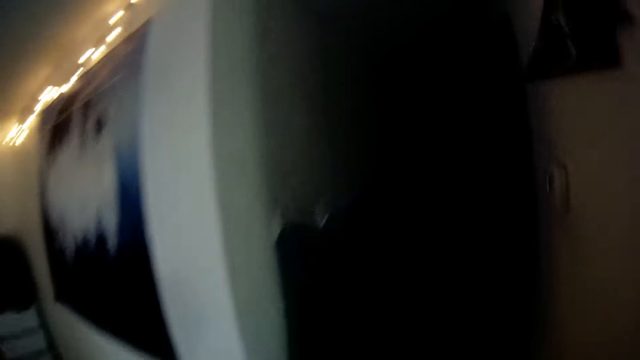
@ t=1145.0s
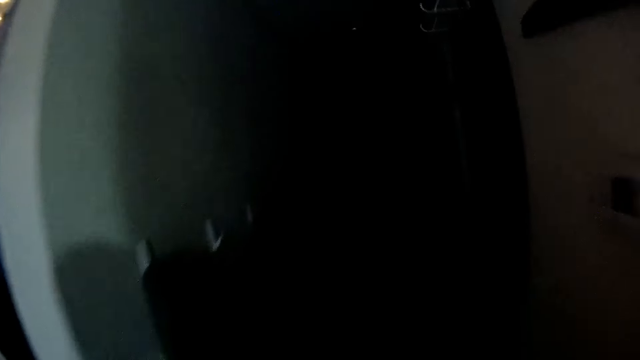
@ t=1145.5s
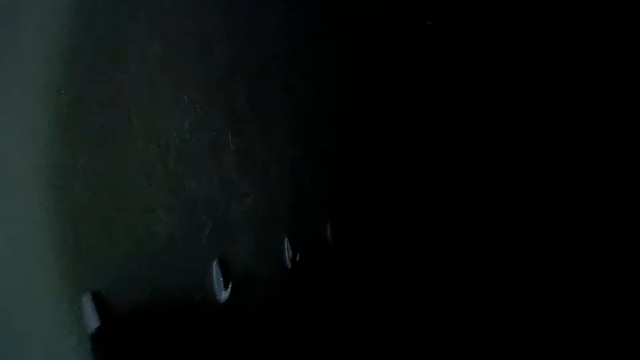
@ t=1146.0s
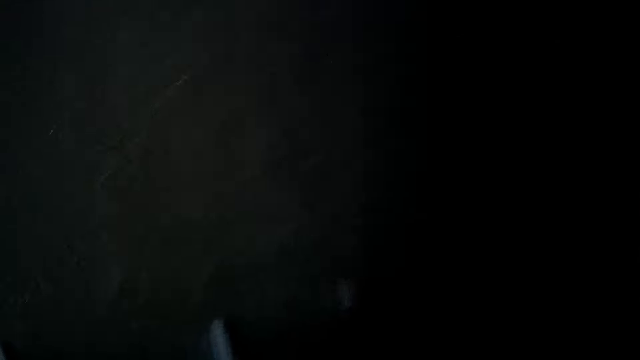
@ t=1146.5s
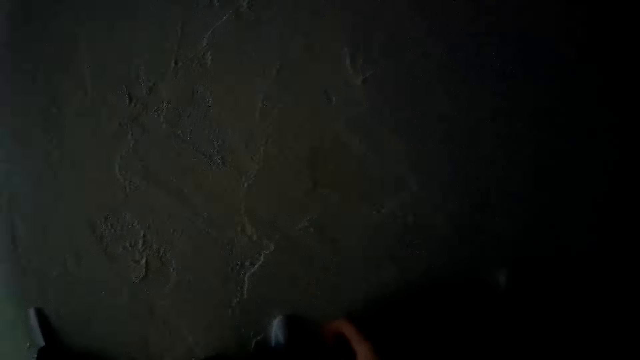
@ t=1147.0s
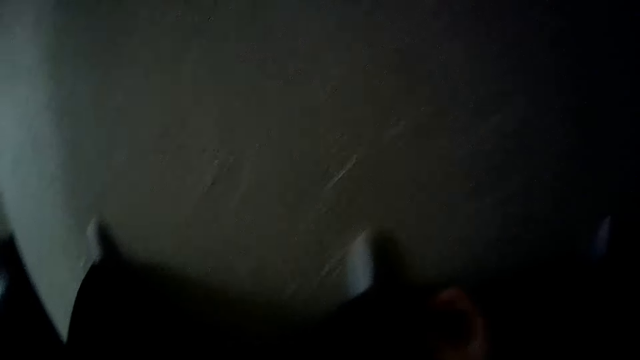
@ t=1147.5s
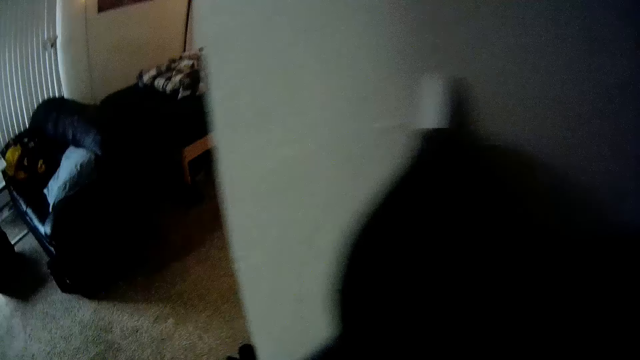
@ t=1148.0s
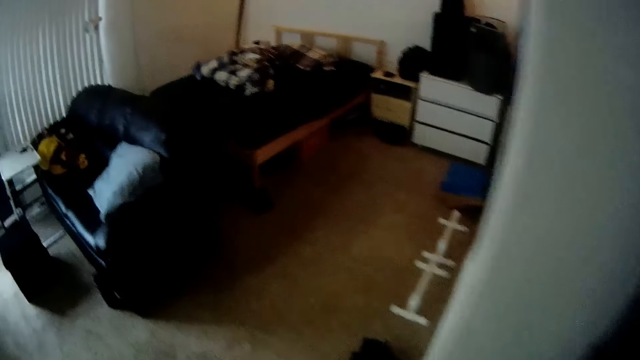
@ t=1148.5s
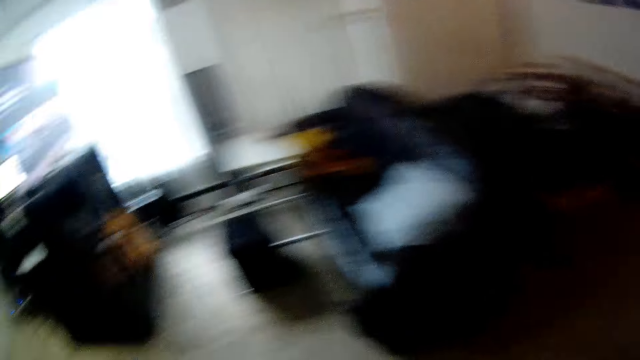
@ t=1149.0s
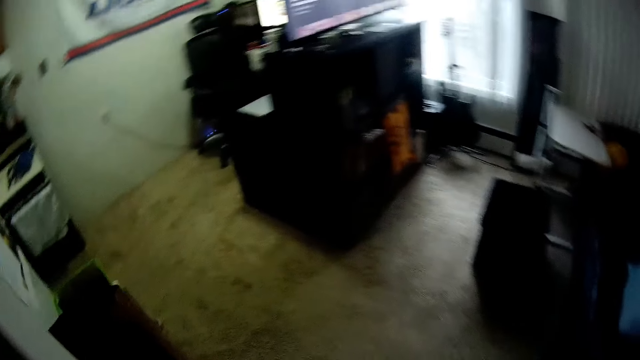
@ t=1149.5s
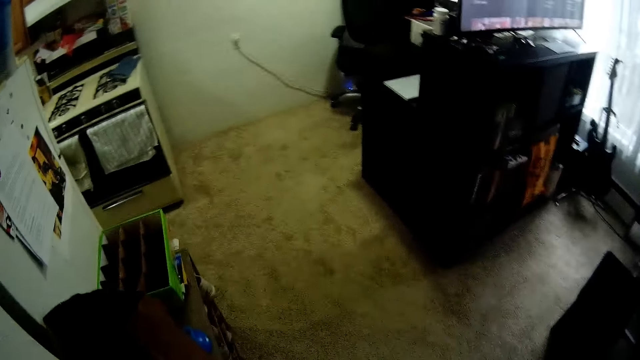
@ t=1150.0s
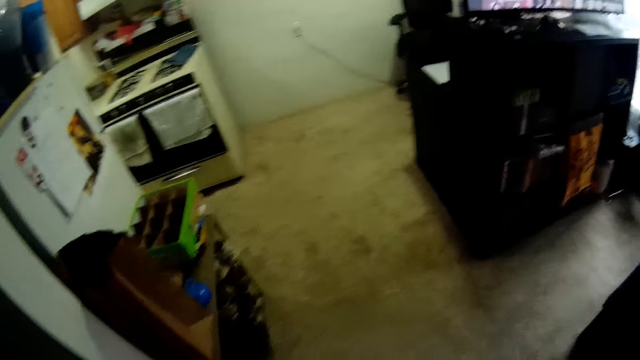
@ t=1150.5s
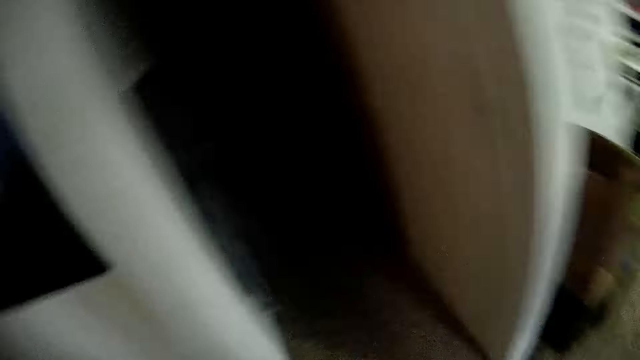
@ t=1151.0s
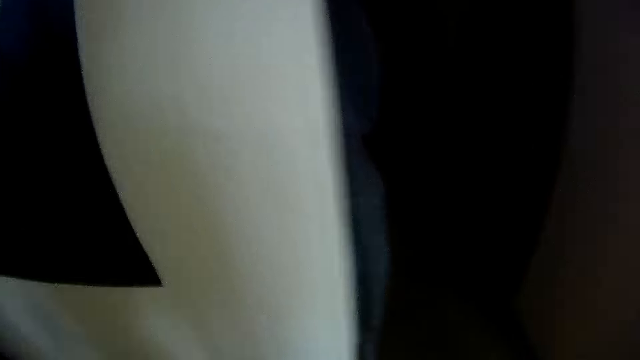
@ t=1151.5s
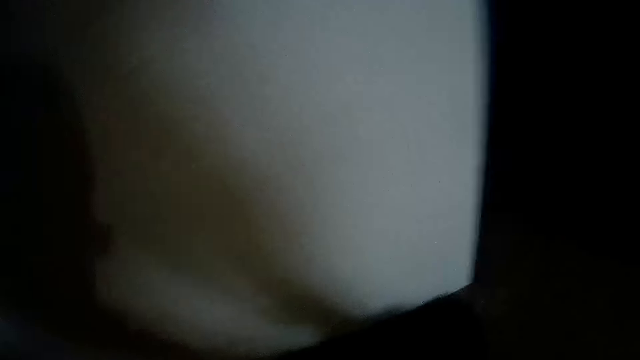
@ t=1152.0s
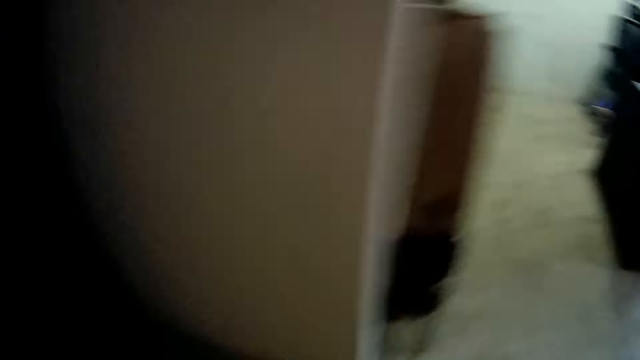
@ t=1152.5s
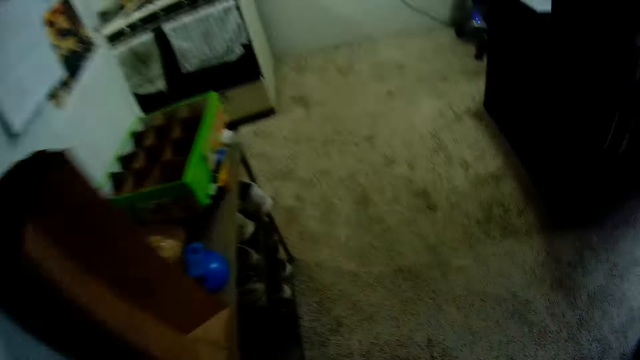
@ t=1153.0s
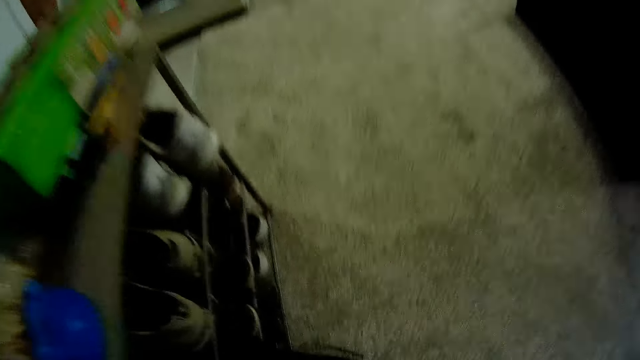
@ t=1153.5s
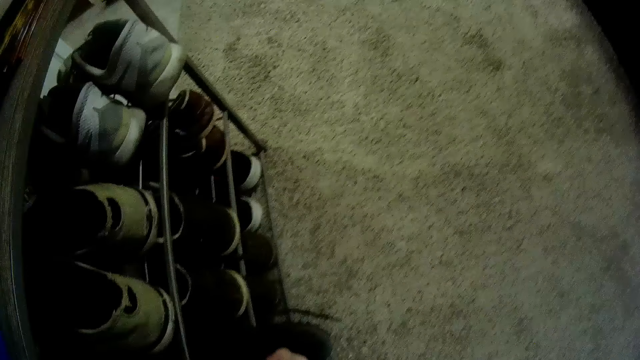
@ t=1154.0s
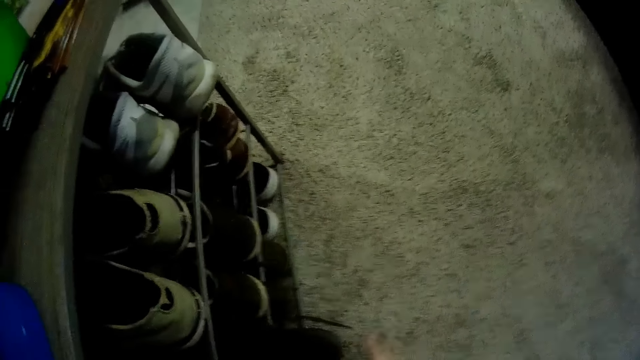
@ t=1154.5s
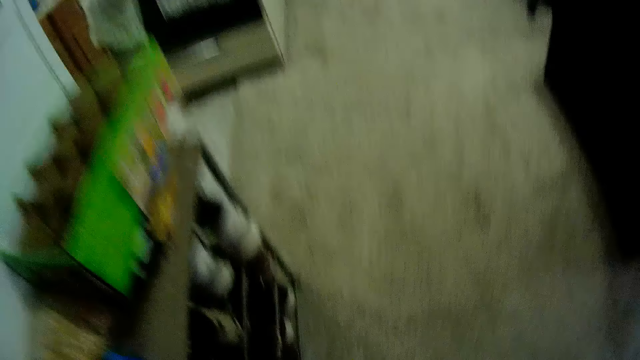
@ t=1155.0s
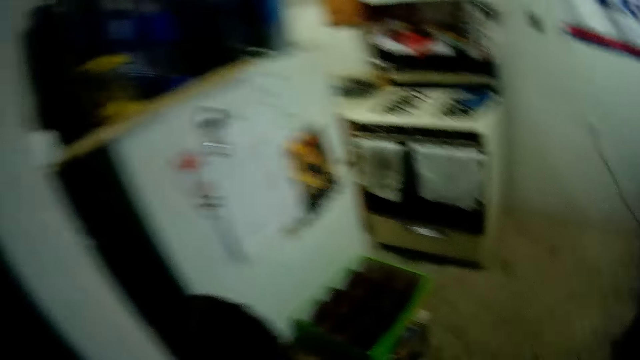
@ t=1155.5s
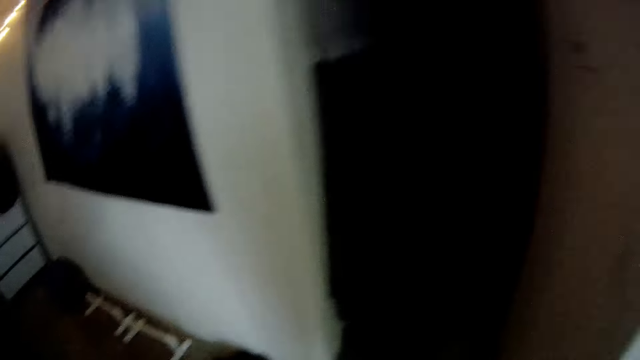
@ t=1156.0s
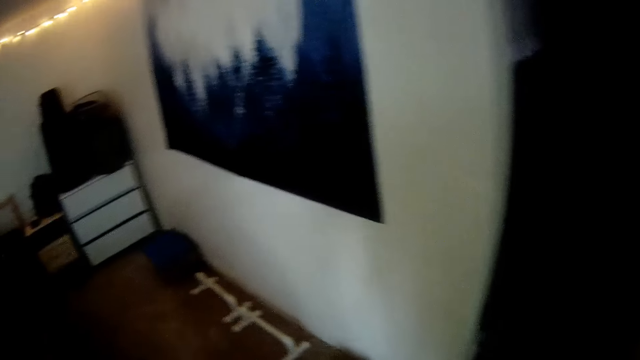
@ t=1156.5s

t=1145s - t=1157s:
The camera wearer hangs a cloth on the hanger. He looks around. He picks up a shoe. He drops a pair of shoes in the shoe rack with his right hand.

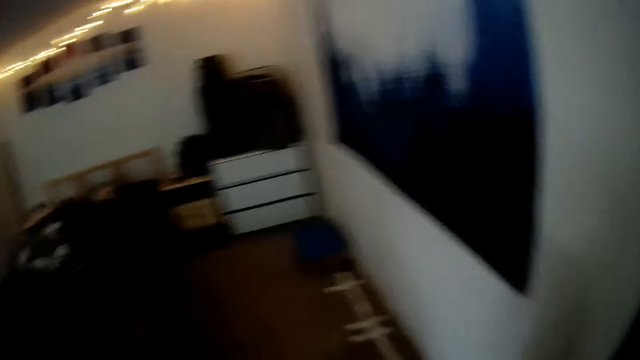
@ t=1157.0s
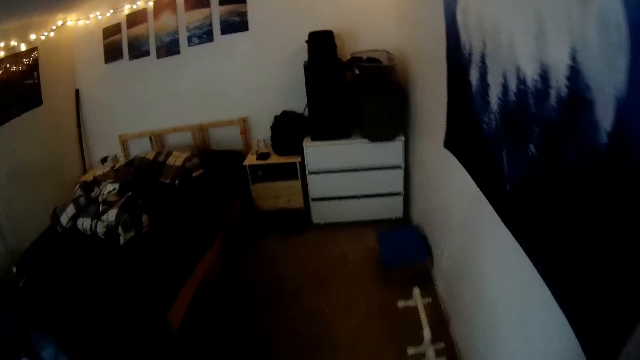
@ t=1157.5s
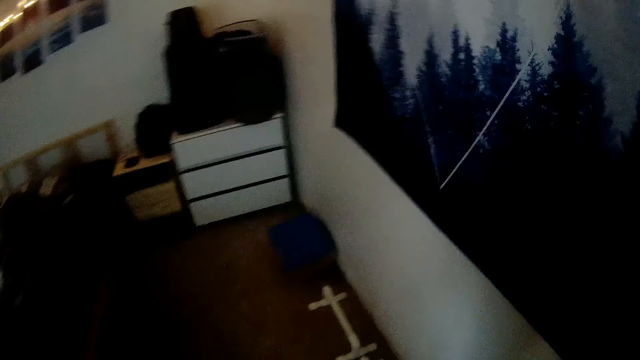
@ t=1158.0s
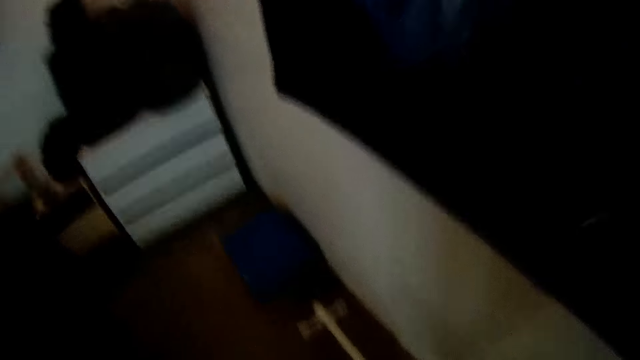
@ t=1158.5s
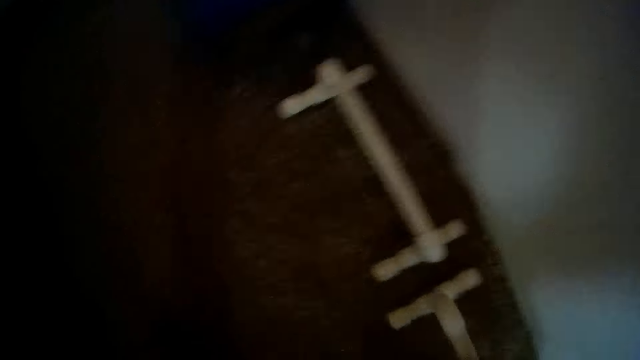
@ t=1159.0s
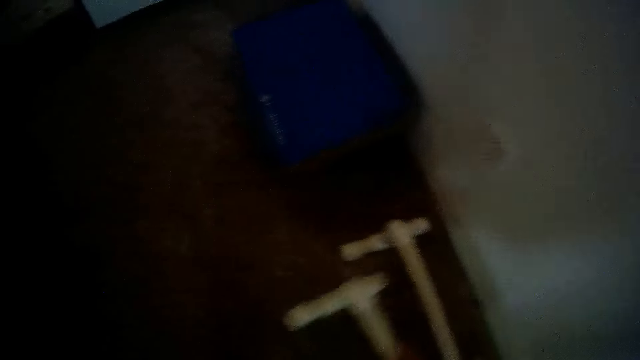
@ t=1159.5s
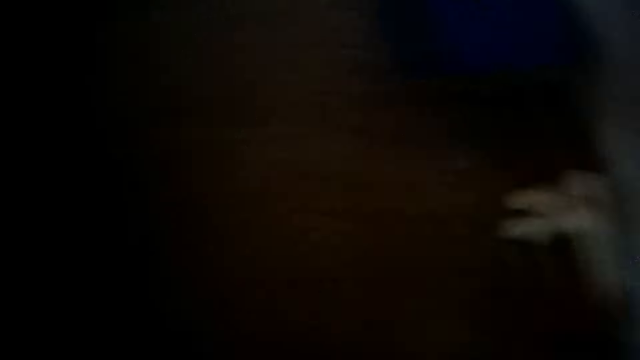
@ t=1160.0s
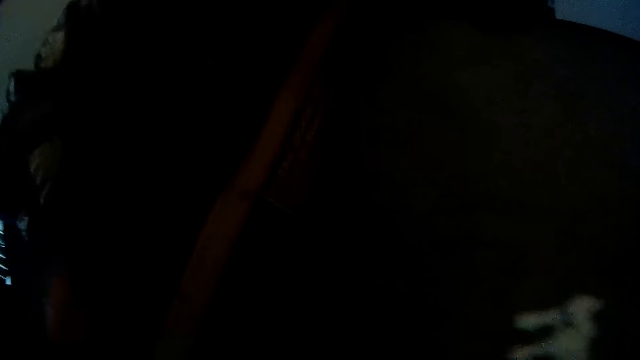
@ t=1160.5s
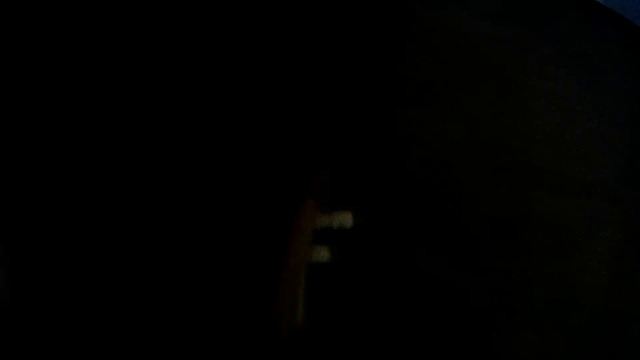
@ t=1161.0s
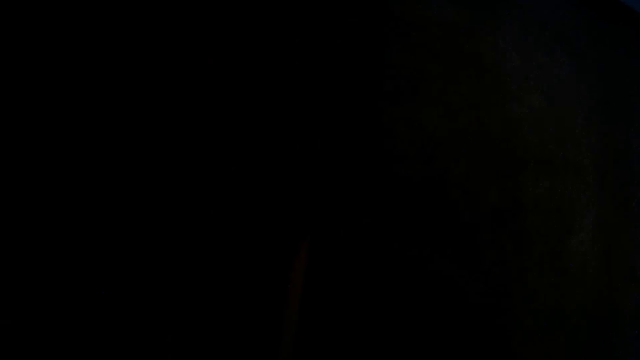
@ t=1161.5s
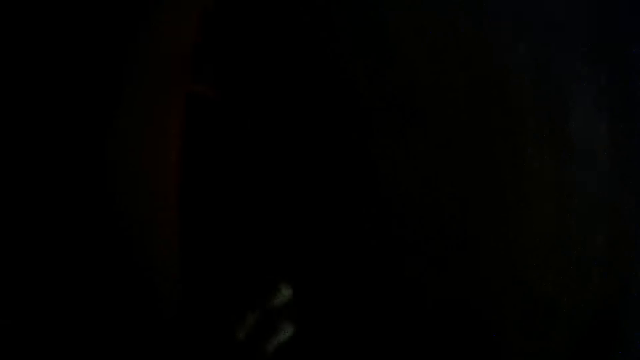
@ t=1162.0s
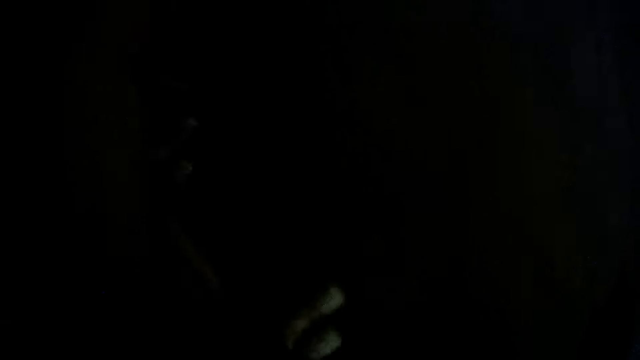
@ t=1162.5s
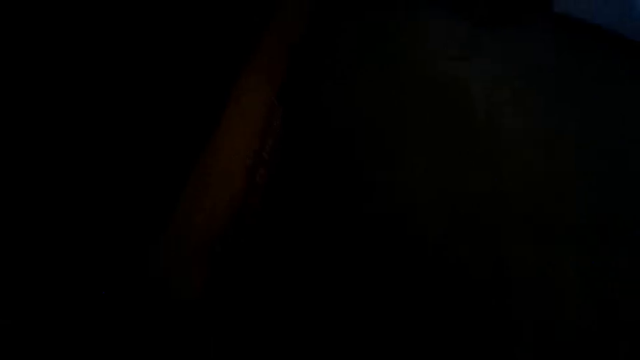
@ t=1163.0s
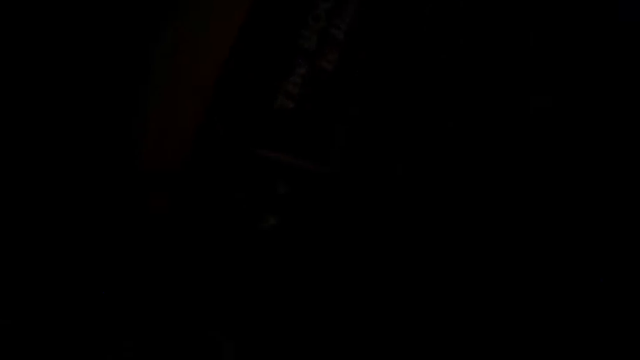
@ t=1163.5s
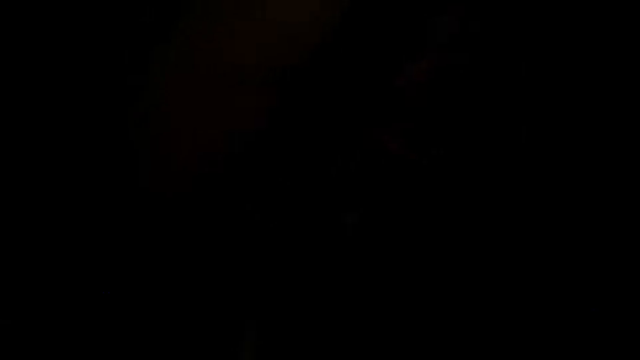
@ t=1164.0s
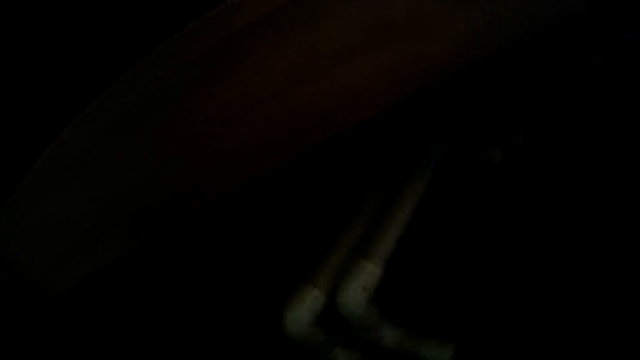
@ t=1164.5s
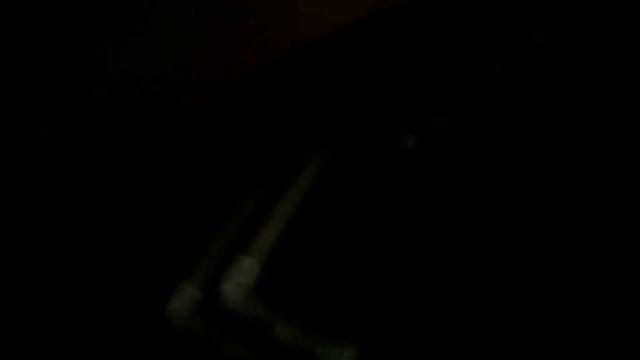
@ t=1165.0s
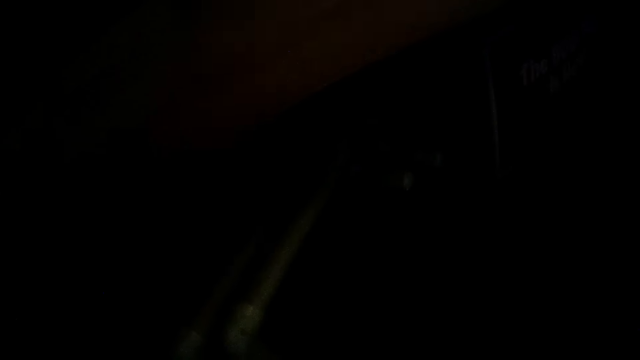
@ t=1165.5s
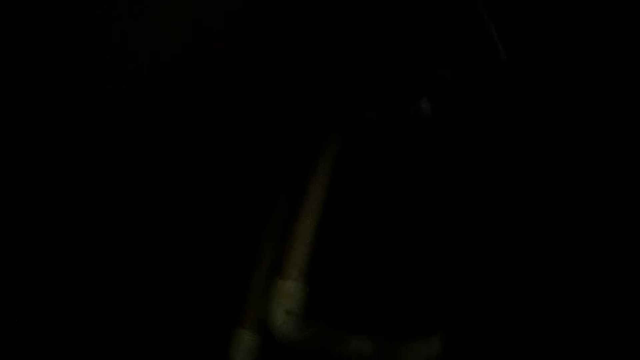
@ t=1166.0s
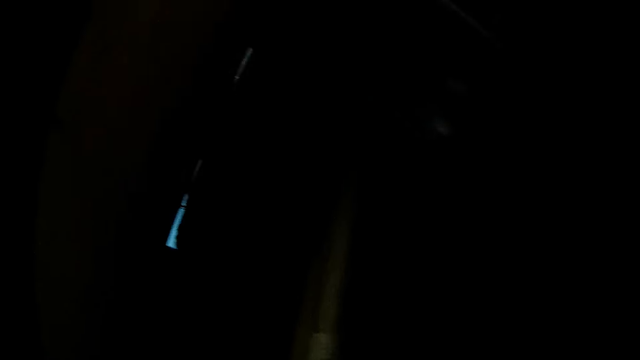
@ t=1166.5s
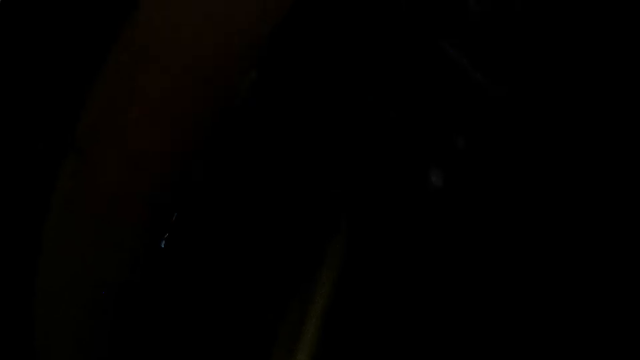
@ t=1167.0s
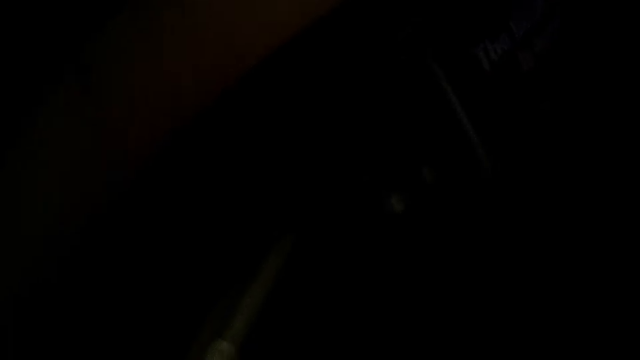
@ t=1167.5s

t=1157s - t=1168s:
The camera wearer picks up a closet rod on the floor with his right hand. He picks up another closet rod on the floor with his right hand. He puts the closet rods under a bed or seat with his right hand. He looks under the seat.
